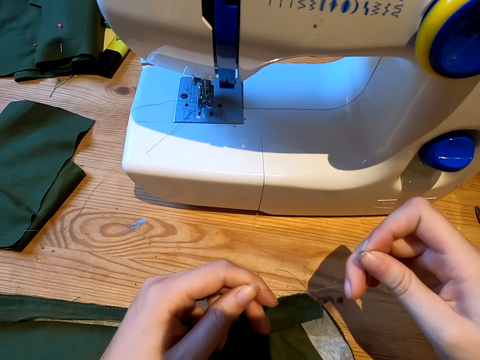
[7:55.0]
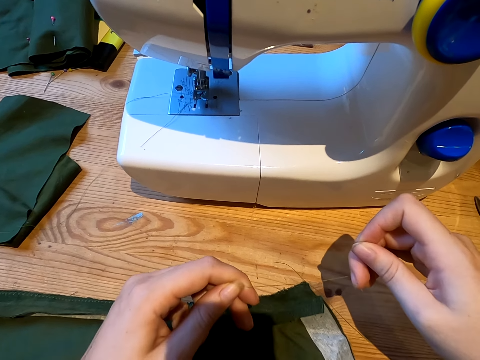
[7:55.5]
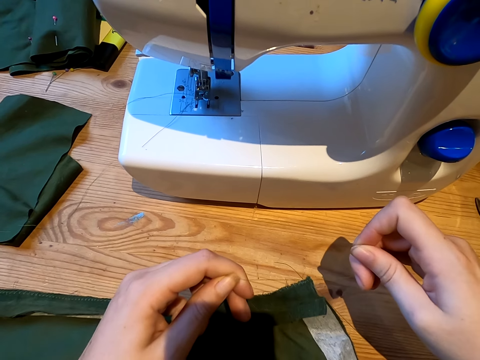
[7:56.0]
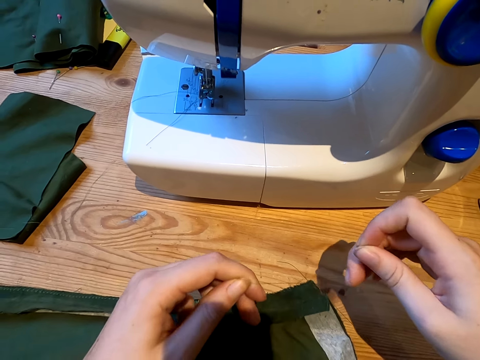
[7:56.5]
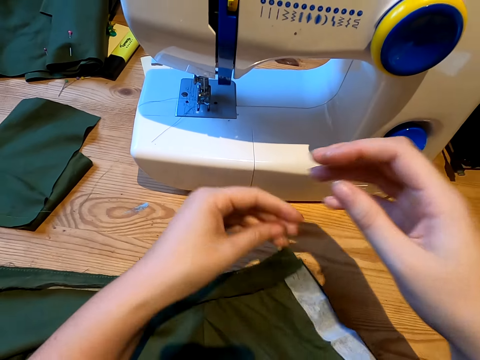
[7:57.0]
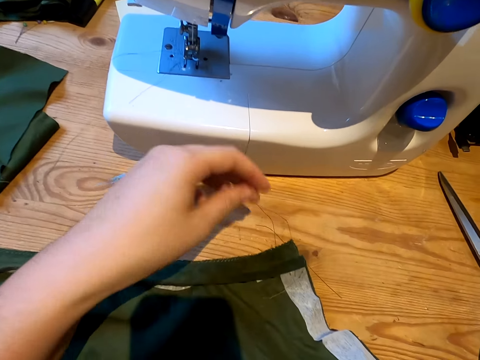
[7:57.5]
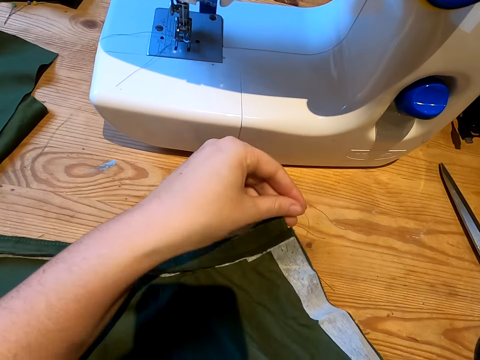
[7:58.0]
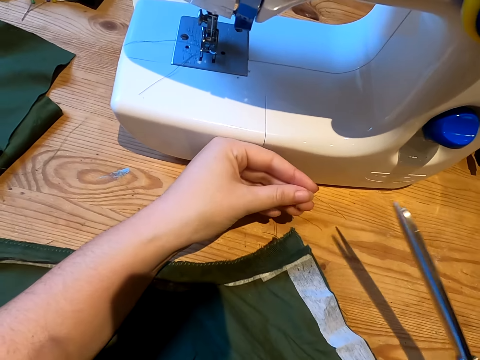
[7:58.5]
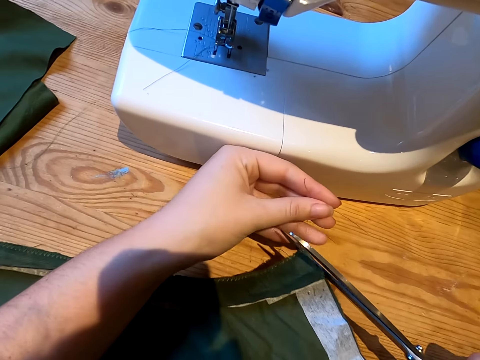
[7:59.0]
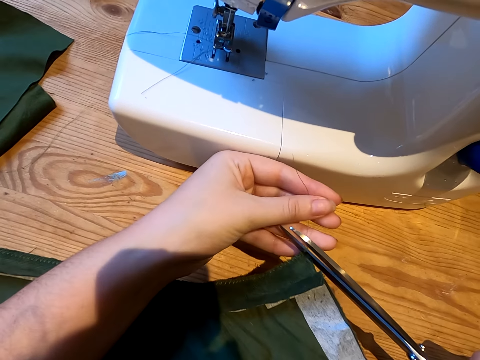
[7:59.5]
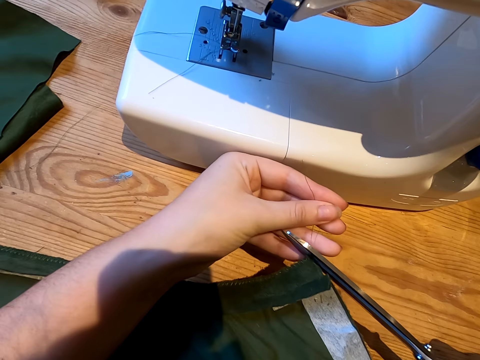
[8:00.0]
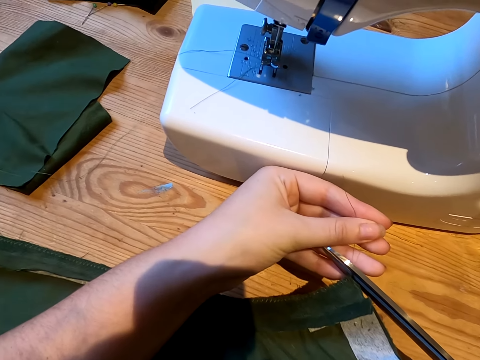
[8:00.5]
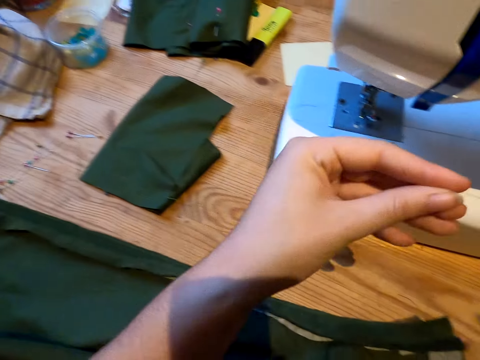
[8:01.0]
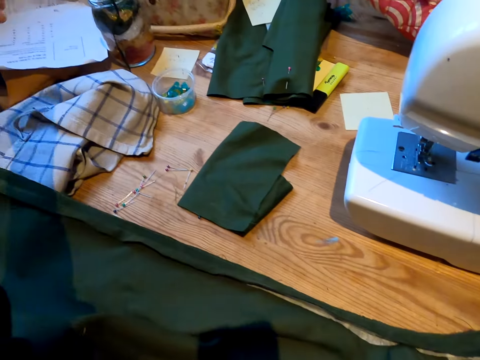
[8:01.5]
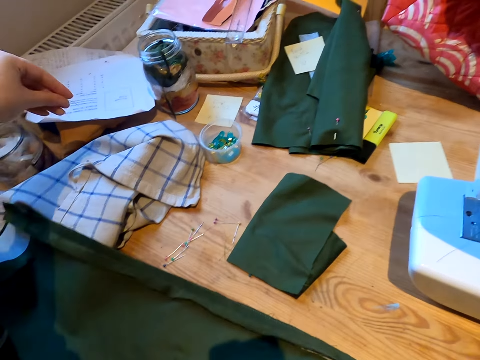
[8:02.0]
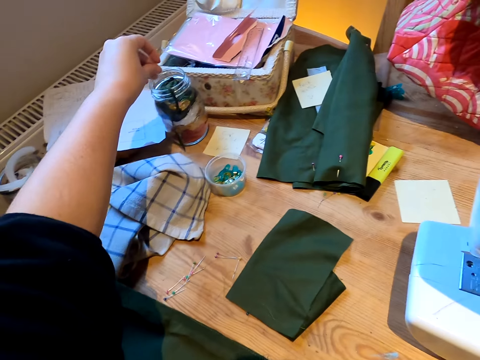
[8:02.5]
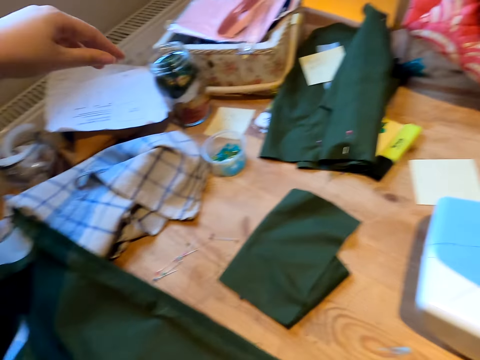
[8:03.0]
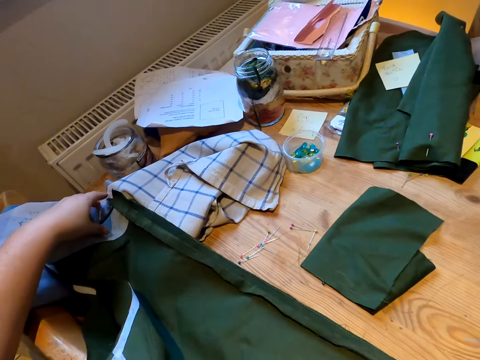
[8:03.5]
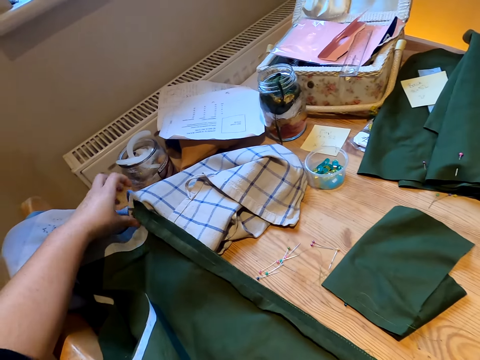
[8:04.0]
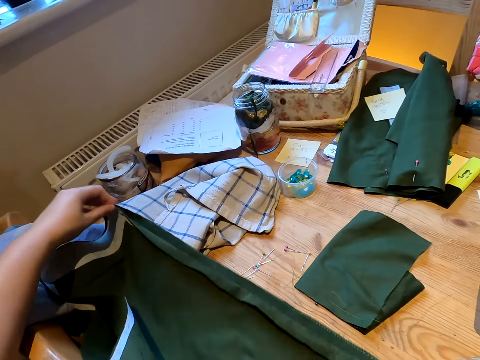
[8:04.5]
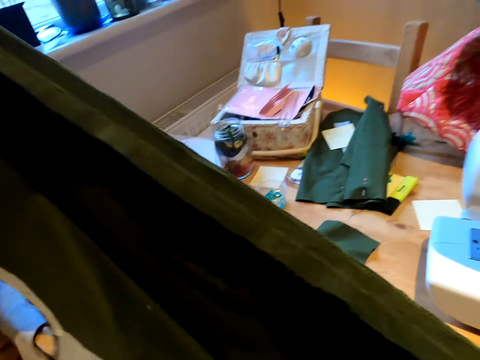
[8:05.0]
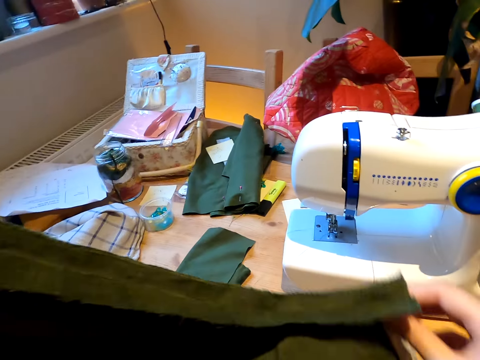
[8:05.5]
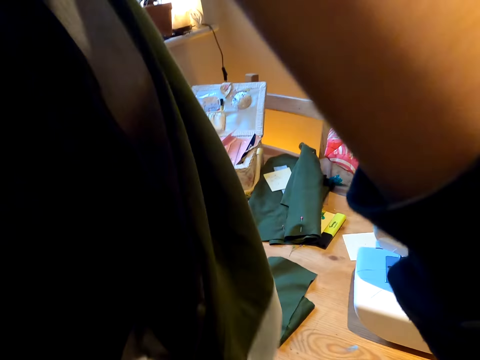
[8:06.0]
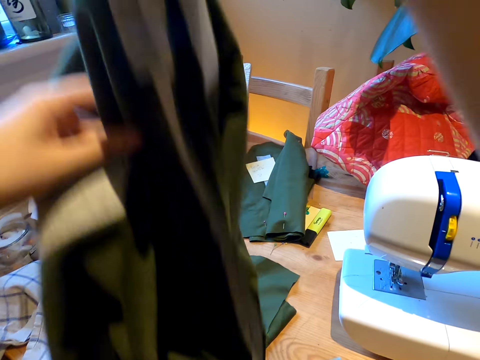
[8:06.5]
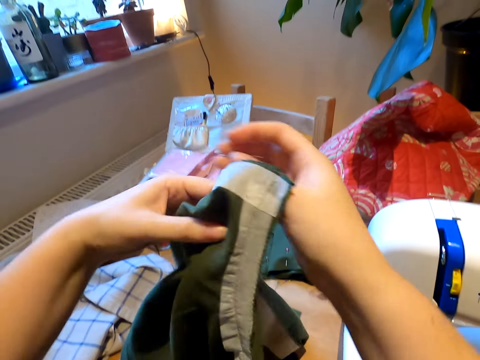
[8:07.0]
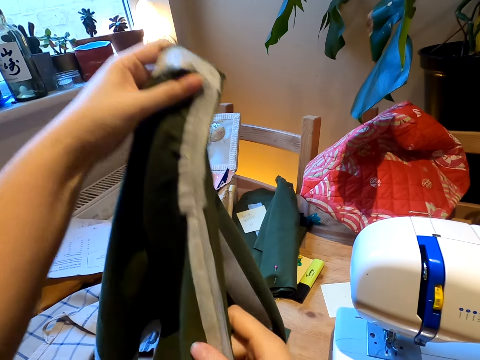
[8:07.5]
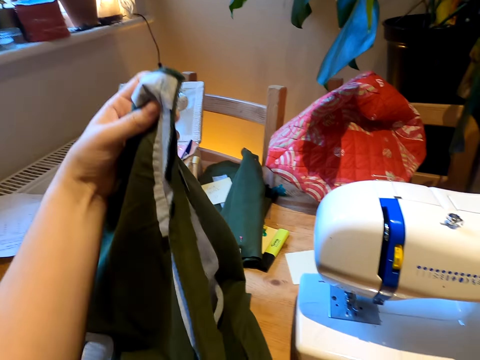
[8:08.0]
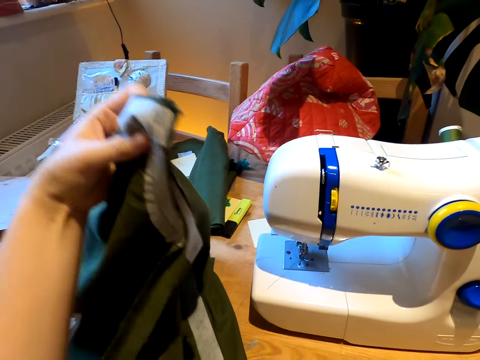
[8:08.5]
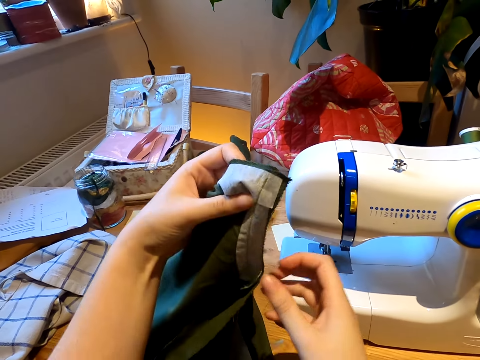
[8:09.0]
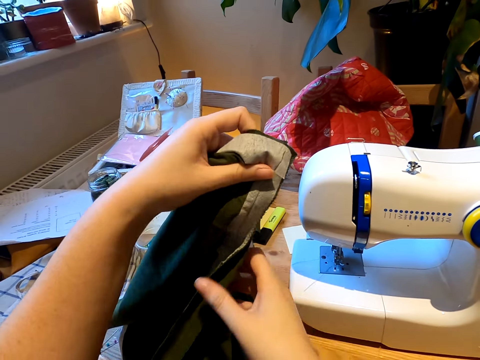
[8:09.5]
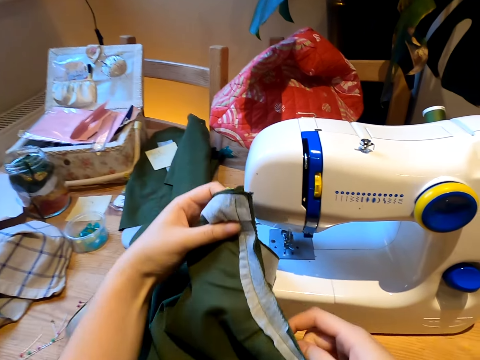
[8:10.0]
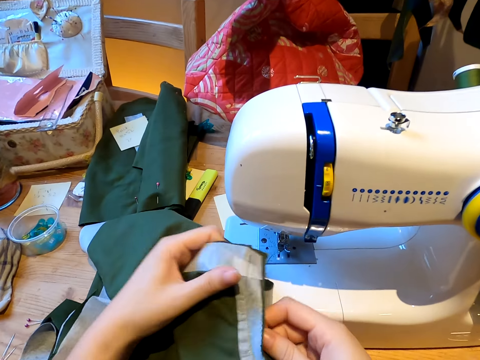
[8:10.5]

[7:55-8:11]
The camera wearer picks the scissors from the table. They cut the thread with the scissors. They throw pieces of thread. They pick the cloth from the table. They hold a piece of thread.

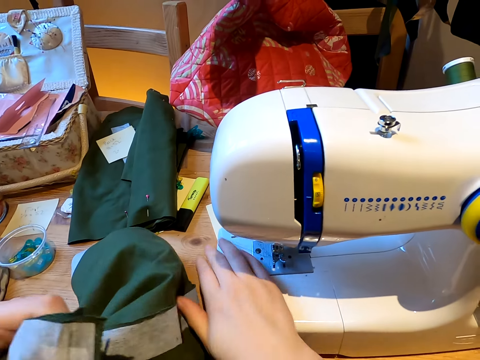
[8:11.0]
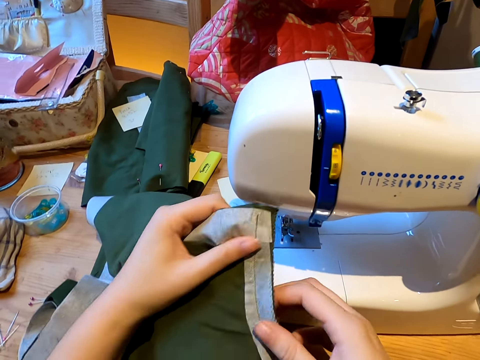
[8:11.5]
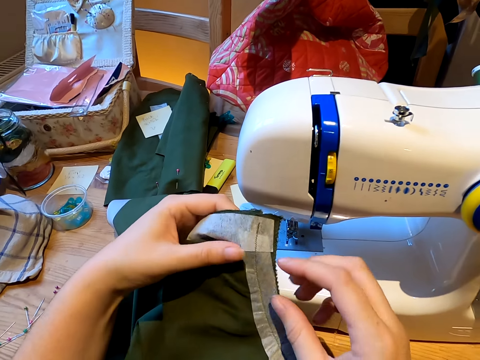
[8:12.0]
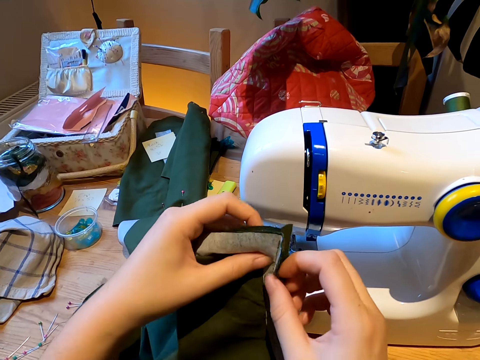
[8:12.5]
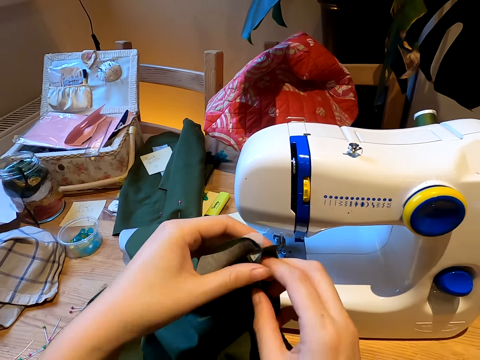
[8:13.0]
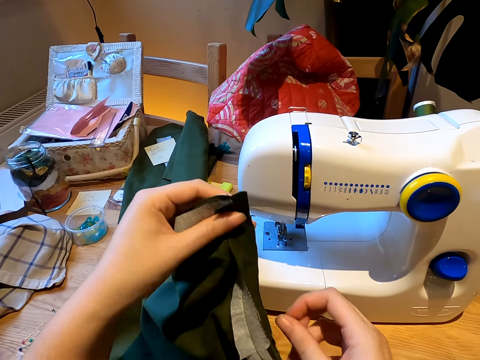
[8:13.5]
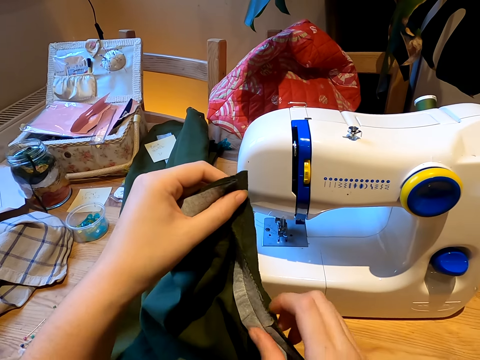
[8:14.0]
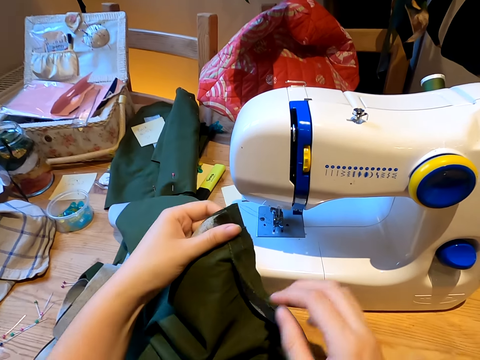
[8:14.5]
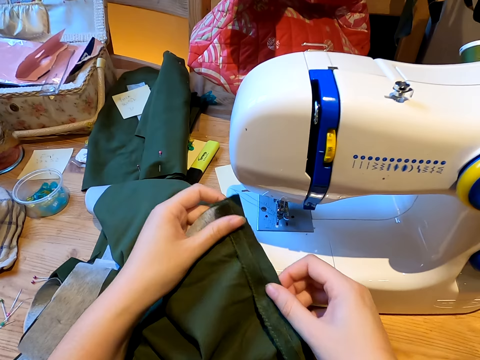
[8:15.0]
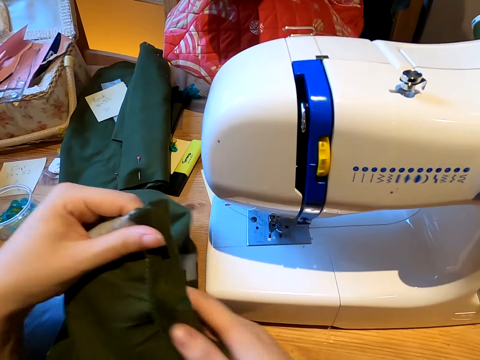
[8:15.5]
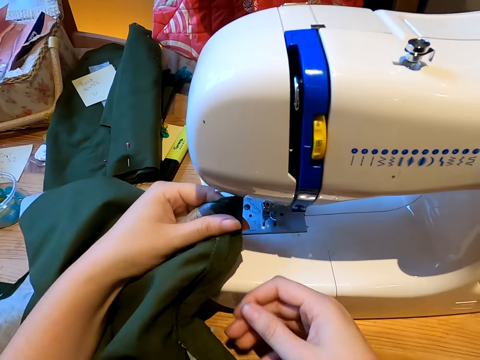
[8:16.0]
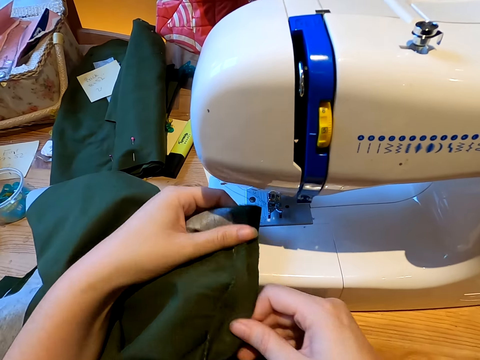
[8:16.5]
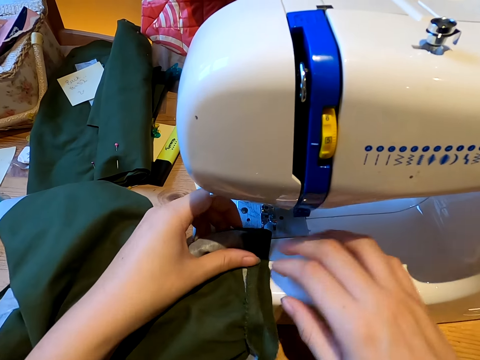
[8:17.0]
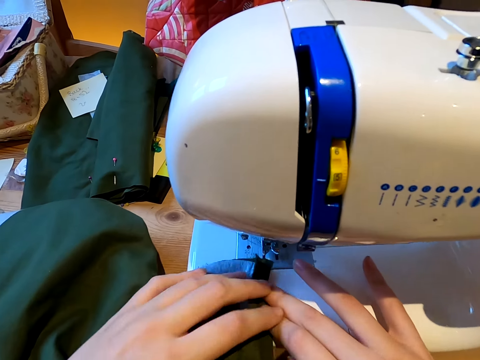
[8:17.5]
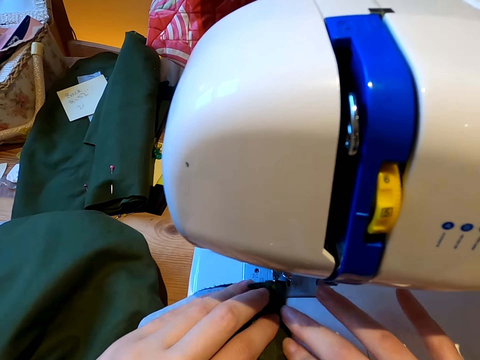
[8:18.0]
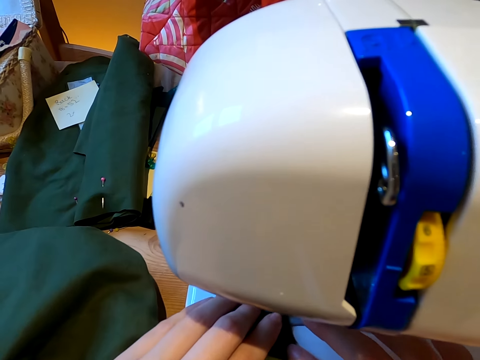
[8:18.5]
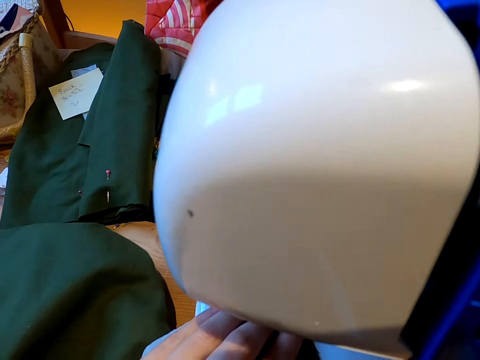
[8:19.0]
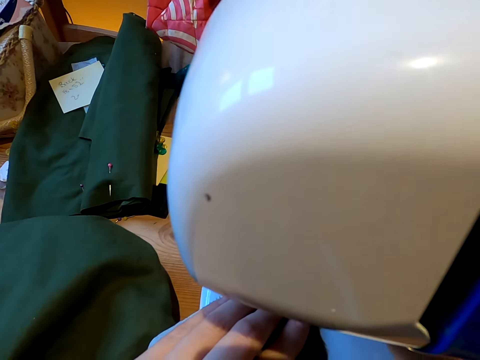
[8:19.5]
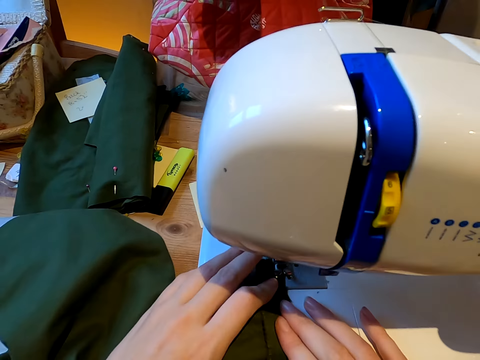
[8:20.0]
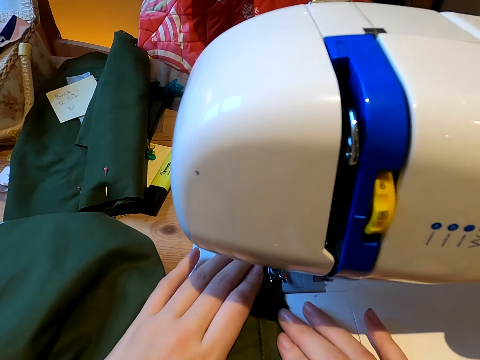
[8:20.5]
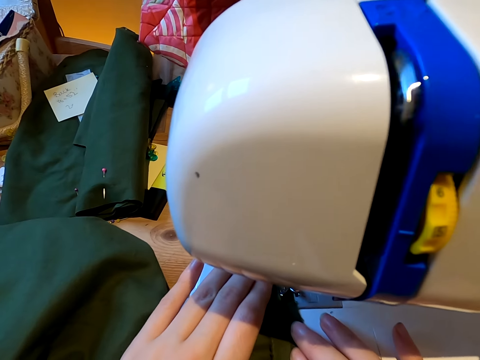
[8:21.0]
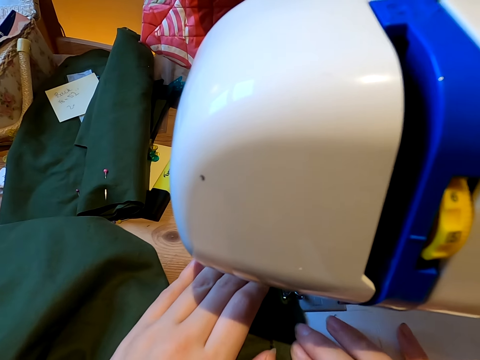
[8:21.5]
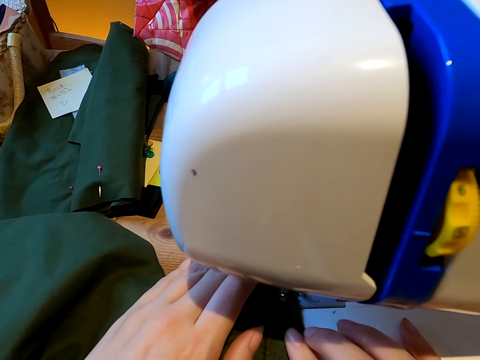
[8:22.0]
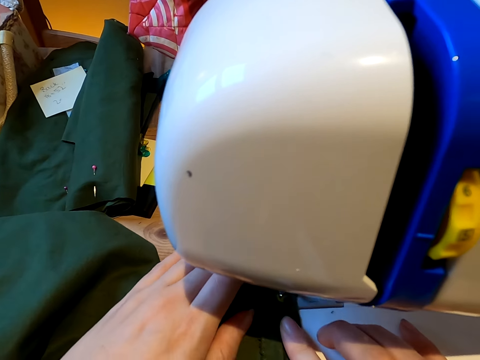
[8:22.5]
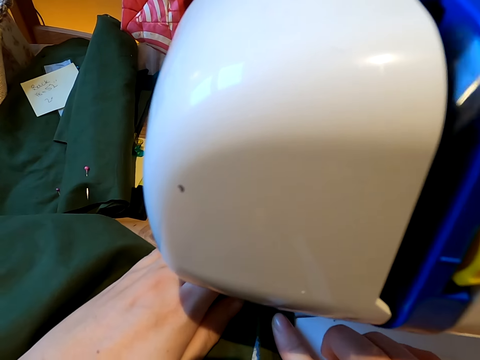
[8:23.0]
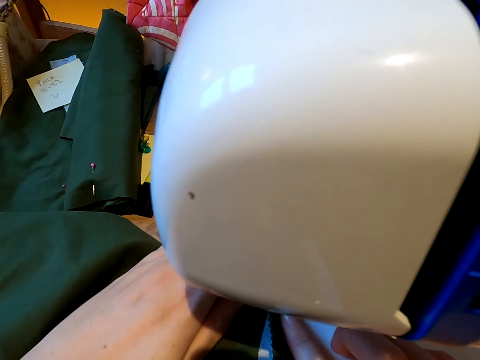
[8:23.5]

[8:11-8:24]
The camera wearer folds the cloth with both hands. They place the cloth on the sewing machine. They sew the cloth with the sewing machine.
